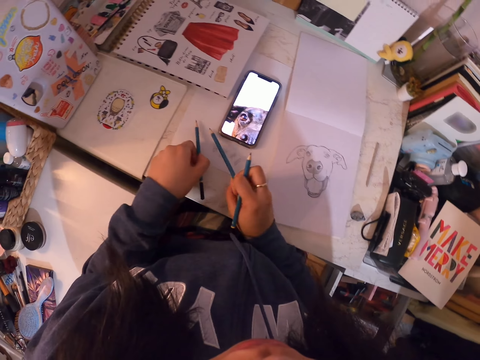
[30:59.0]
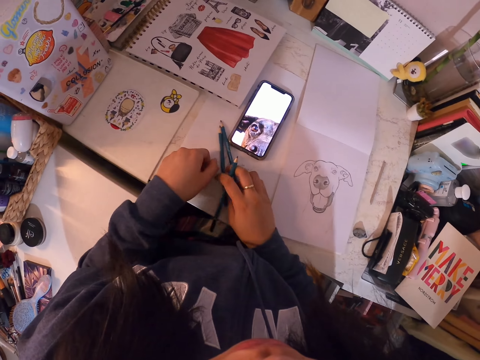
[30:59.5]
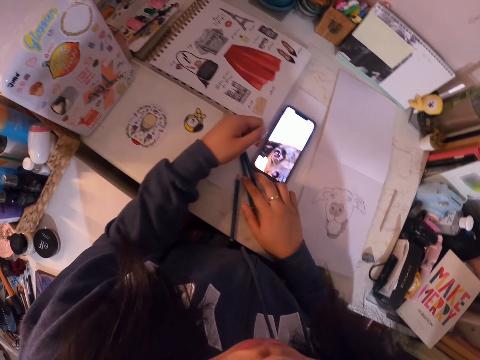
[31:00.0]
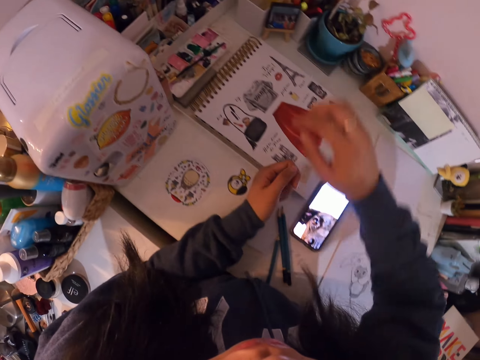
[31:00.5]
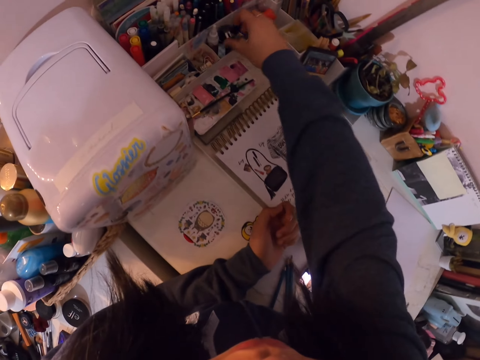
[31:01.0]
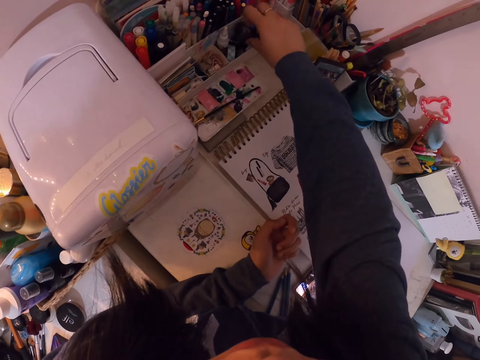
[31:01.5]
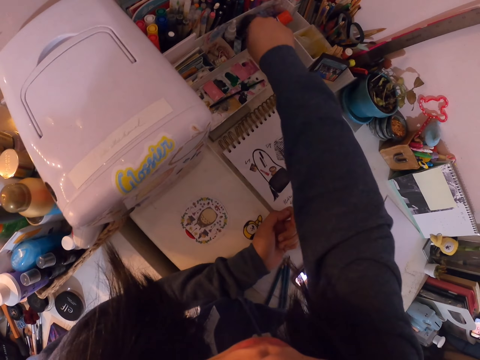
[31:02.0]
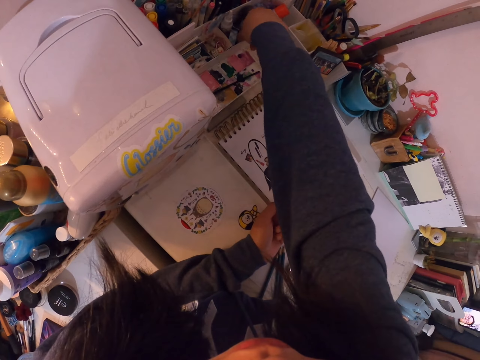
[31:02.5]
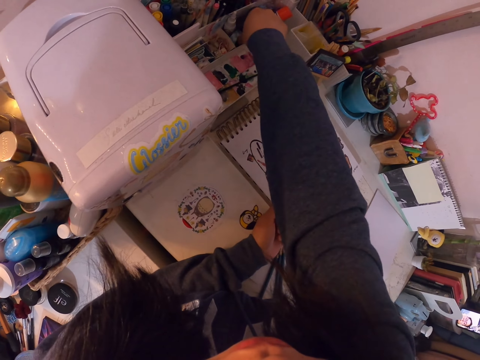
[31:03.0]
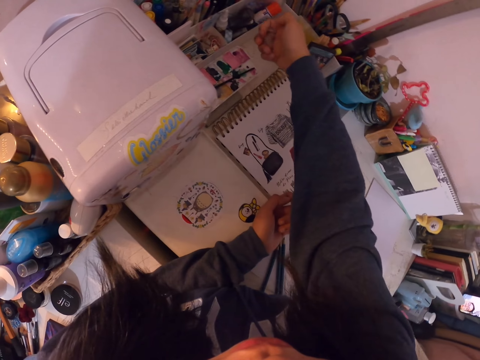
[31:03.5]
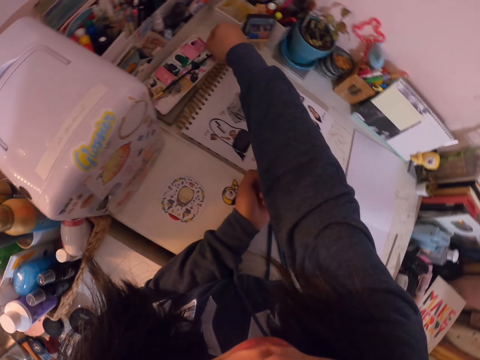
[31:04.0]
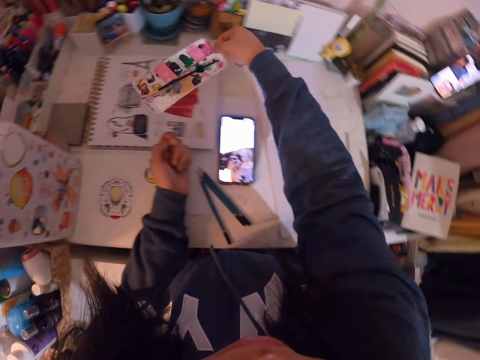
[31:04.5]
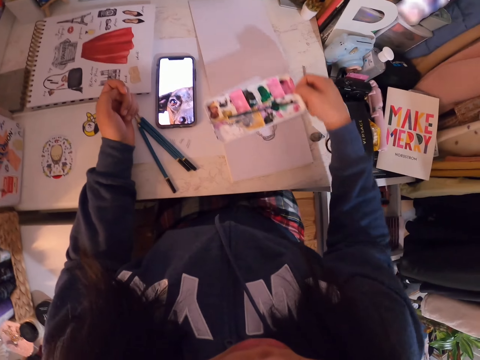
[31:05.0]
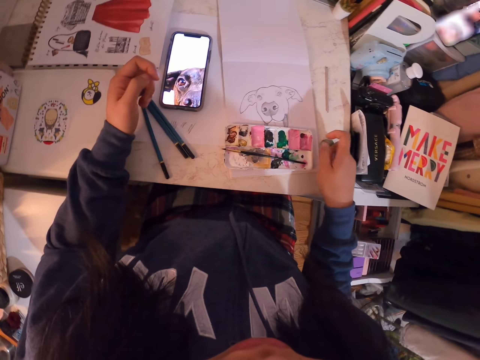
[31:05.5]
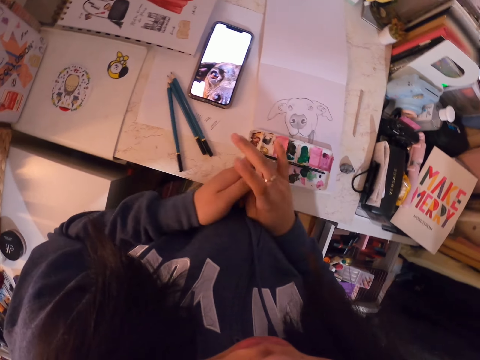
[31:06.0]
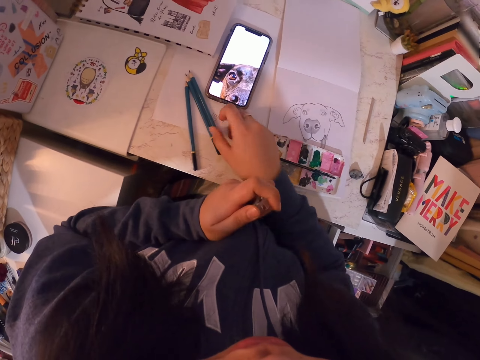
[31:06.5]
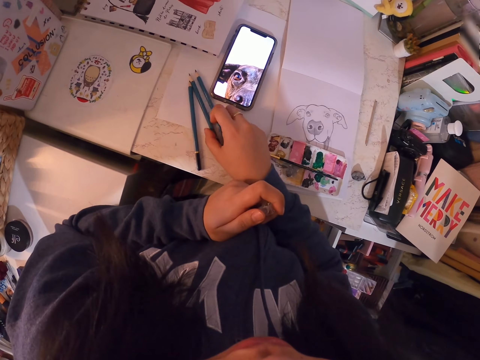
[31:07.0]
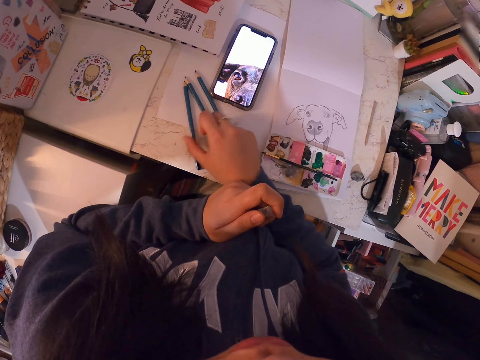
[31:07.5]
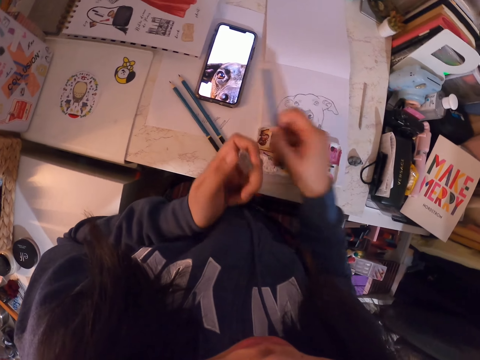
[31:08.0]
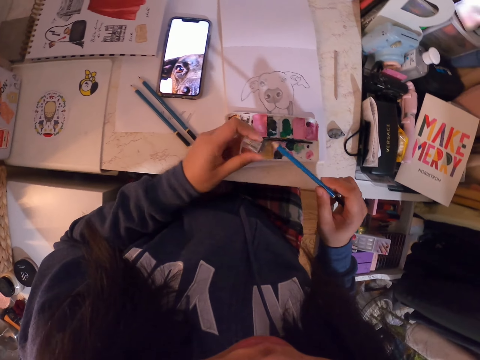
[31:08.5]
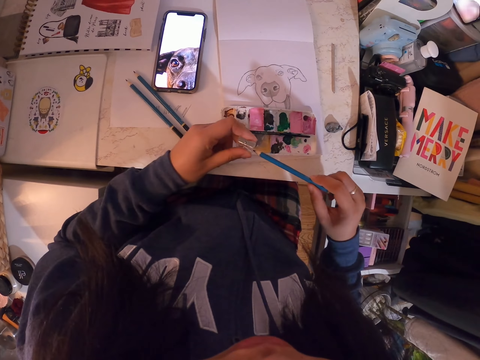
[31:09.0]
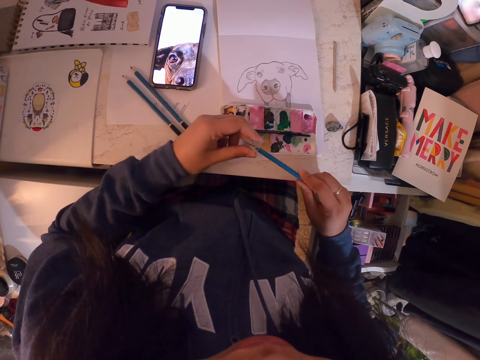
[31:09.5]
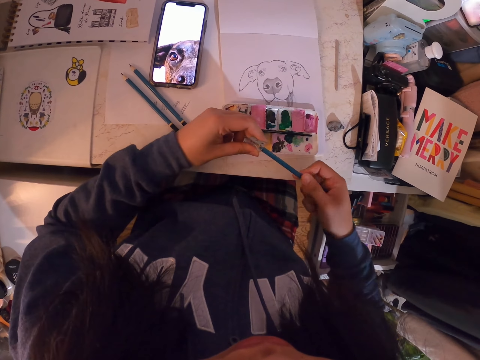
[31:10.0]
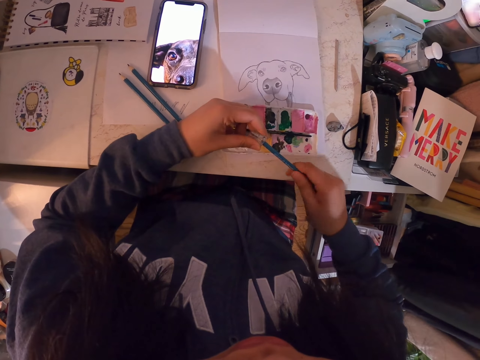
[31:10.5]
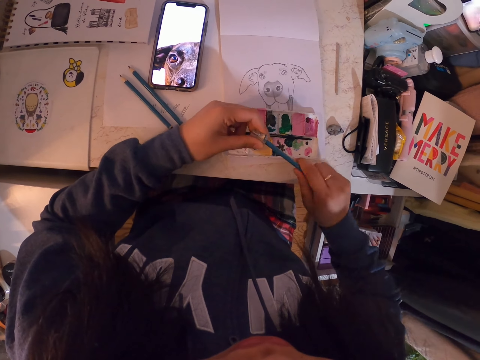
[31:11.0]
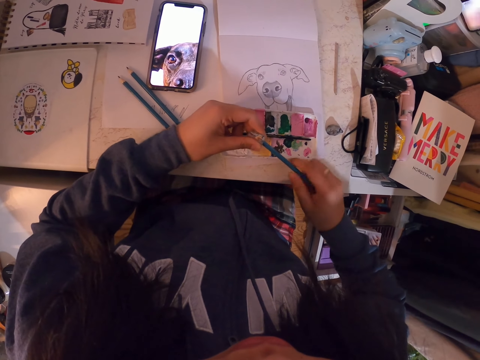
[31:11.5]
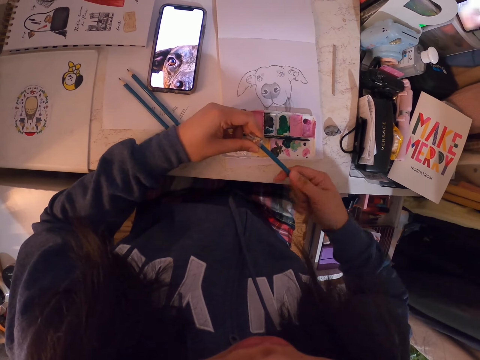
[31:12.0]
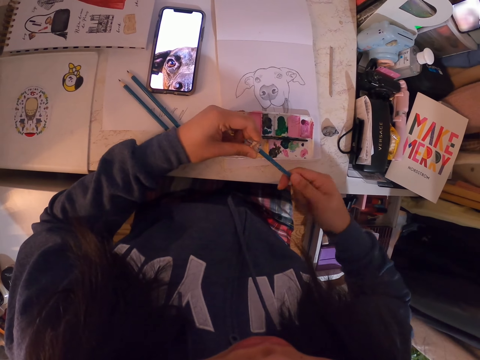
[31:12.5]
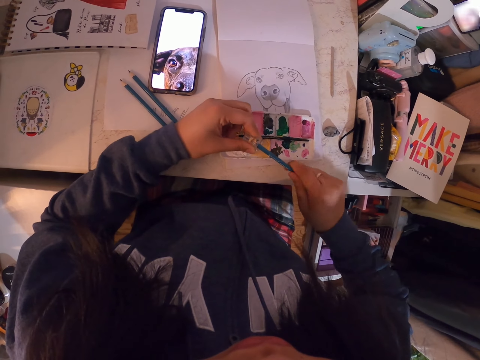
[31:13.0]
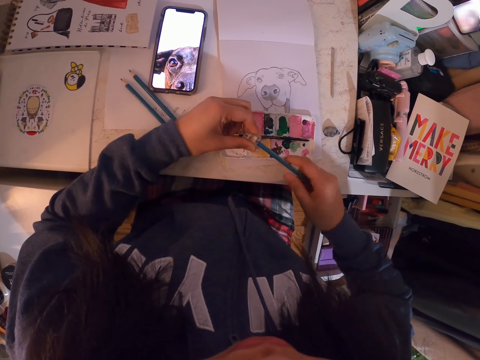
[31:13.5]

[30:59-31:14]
The camera wearer puts the art pencil on the table. They pick the sharpener. They pick the colour box from the table and put the colour box on the book. They transfer the sharpener to the left hand. They hold the sharpener. They pick the art pencil from the table. They touch the pencil. They sharpen the art pencil with the sharpener.

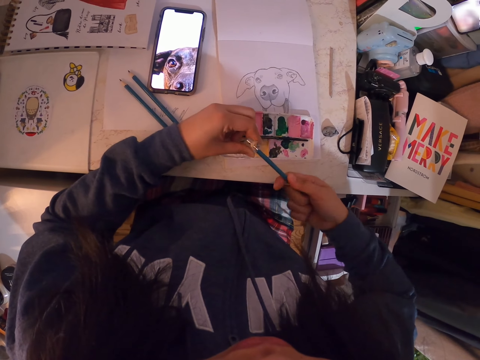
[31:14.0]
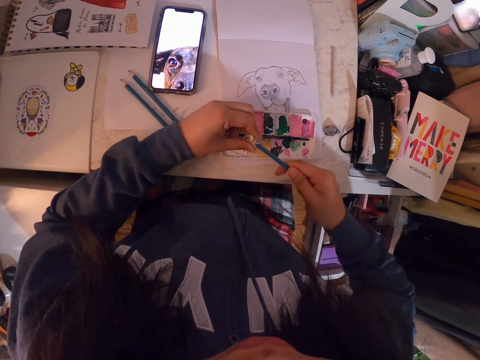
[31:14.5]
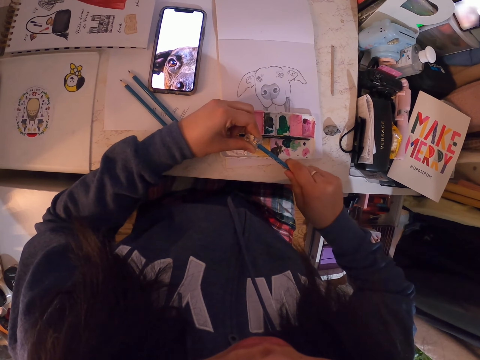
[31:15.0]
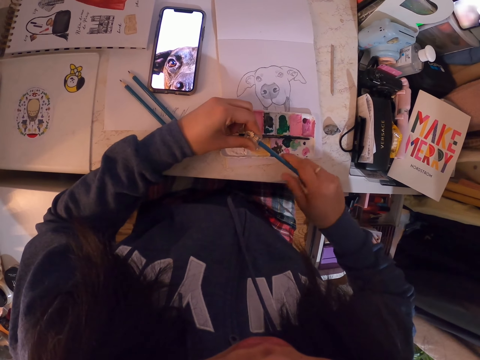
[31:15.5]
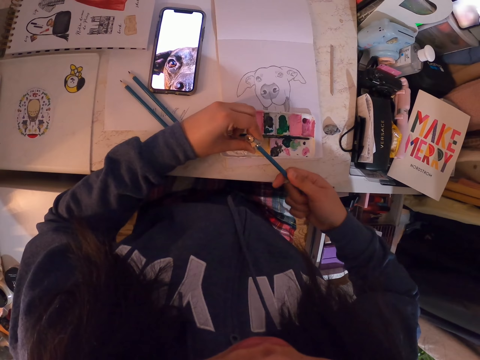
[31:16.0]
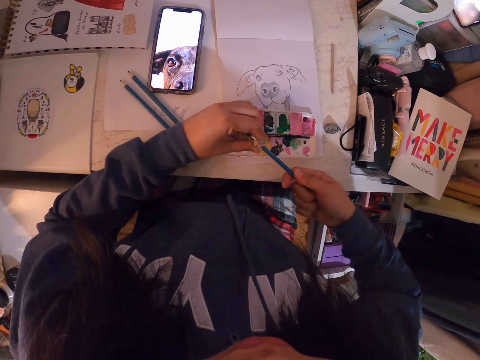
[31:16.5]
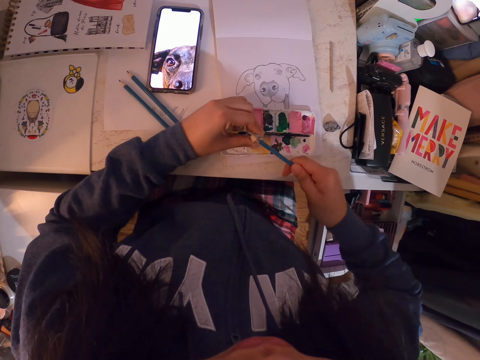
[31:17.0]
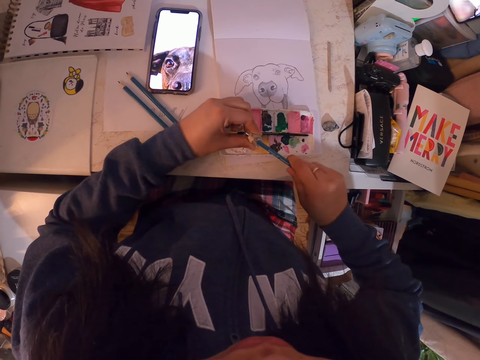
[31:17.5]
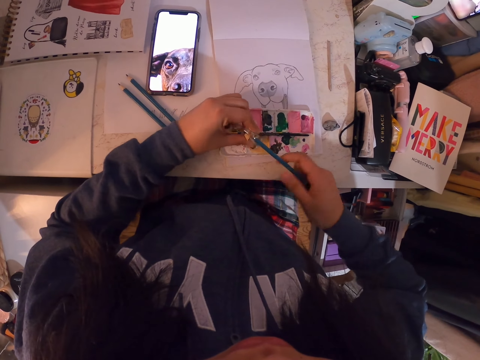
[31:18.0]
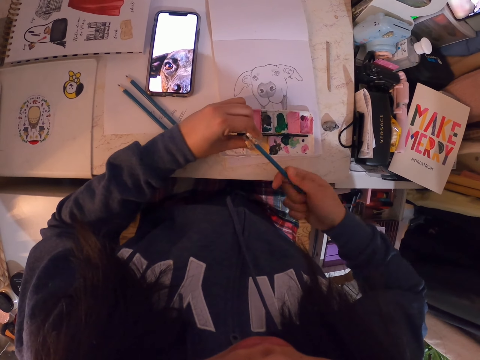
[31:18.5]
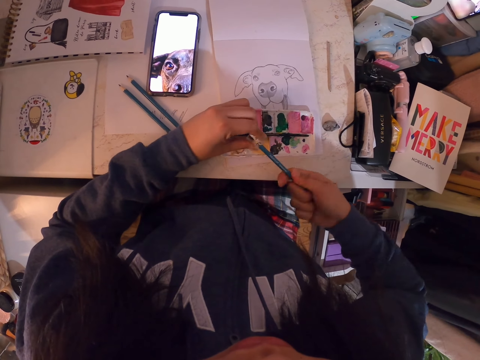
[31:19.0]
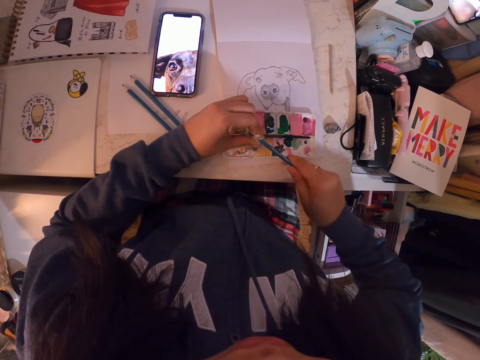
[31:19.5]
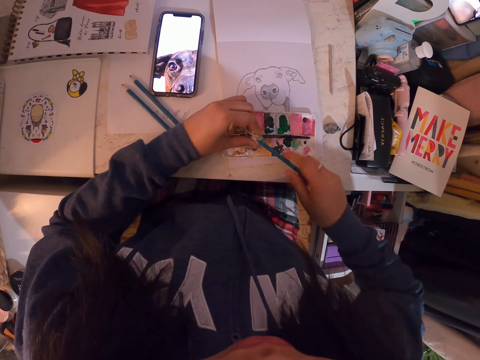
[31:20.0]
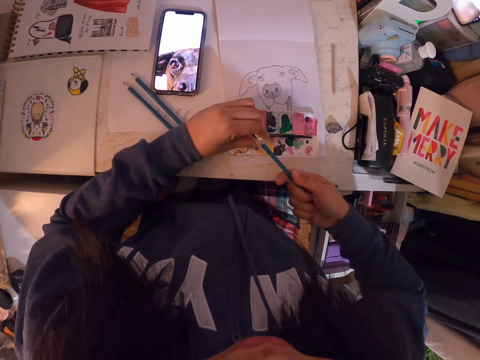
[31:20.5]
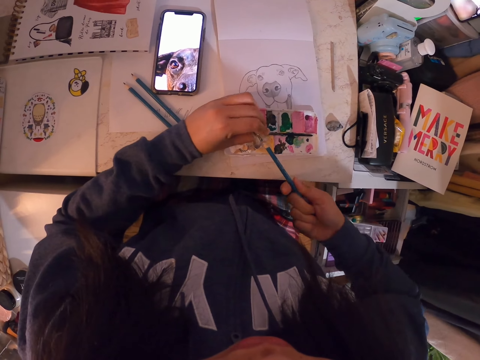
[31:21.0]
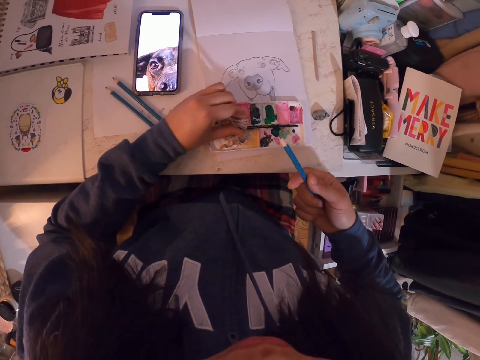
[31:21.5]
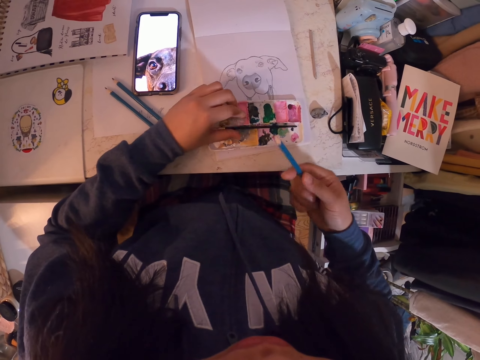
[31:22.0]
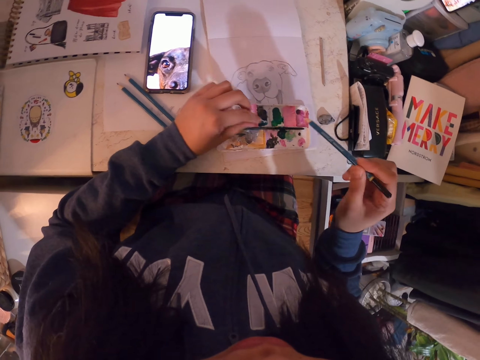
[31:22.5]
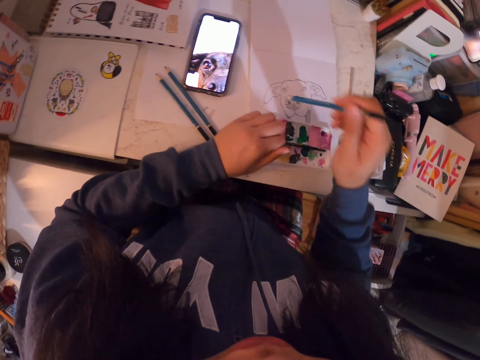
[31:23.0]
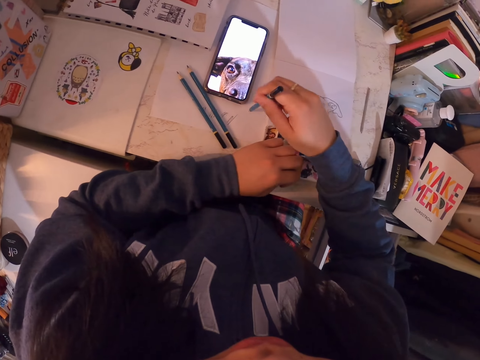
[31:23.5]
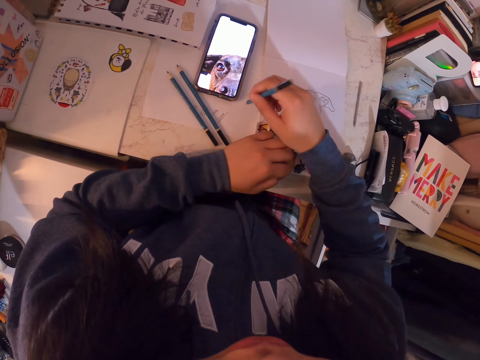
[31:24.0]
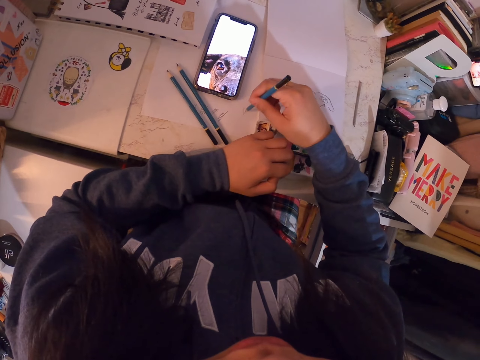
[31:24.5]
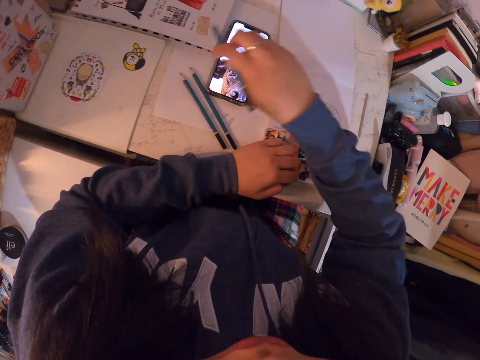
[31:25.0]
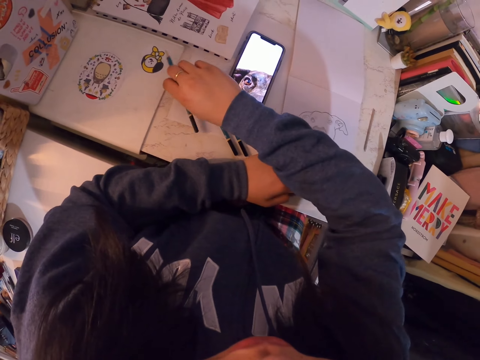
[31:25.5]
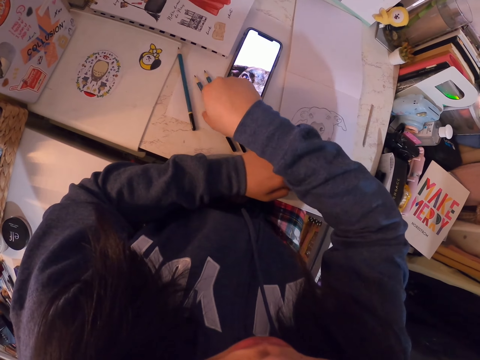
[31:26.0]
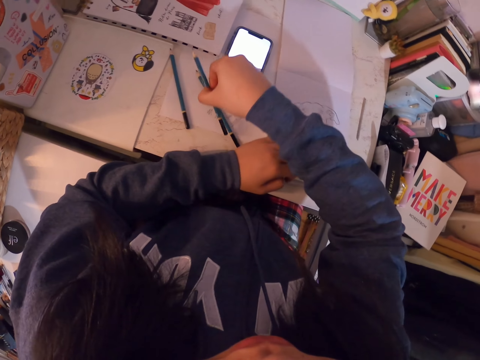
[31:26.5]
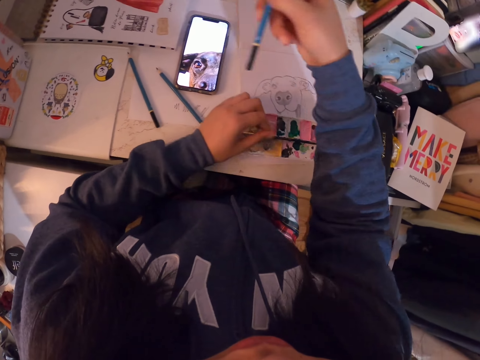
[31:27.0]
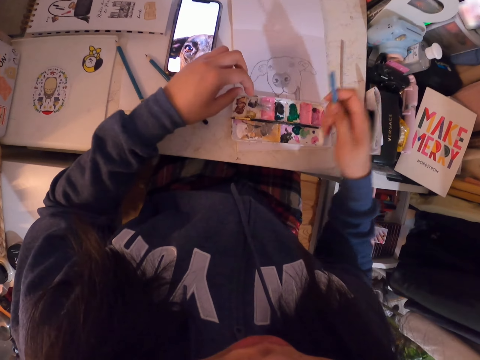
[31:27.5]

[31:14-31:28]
The camera wearer puts the sharpener on the colour box. They rub the fingers. They try out the pencil on the paper. They scroll the phone. They put the art pencil aside on the table. They pick the second art pencil from the table. They hold the pencil.
